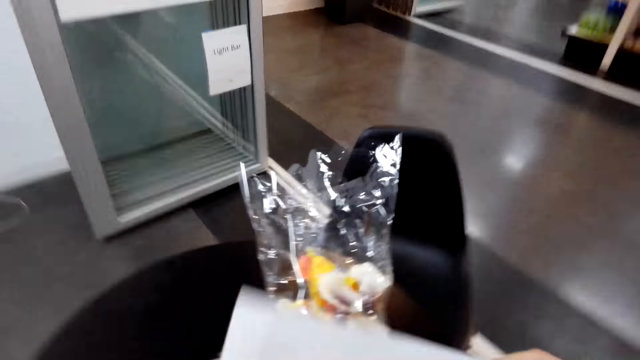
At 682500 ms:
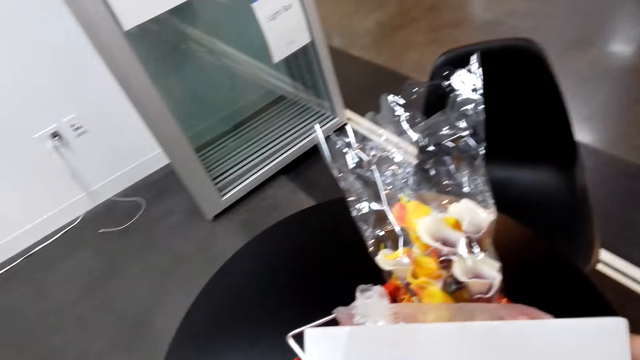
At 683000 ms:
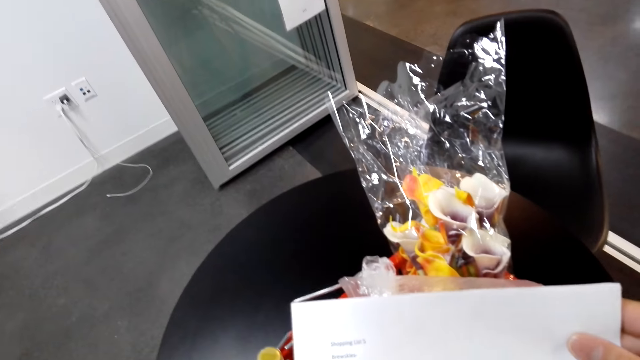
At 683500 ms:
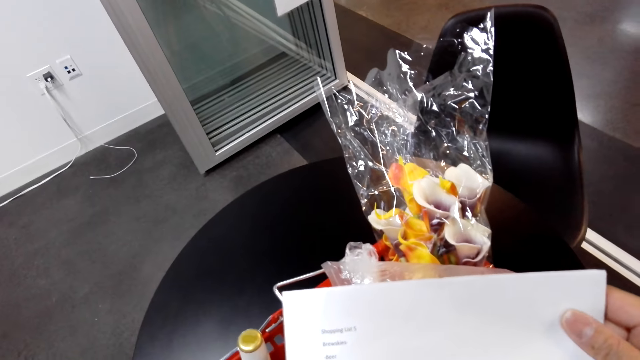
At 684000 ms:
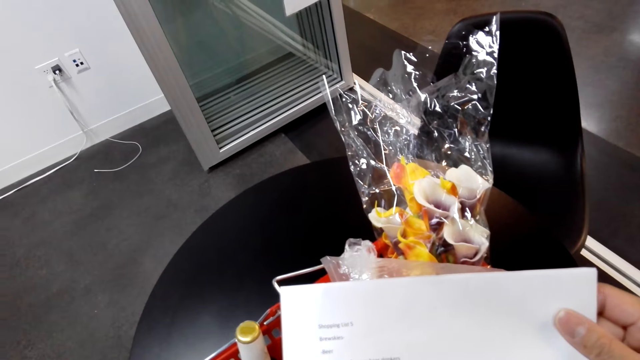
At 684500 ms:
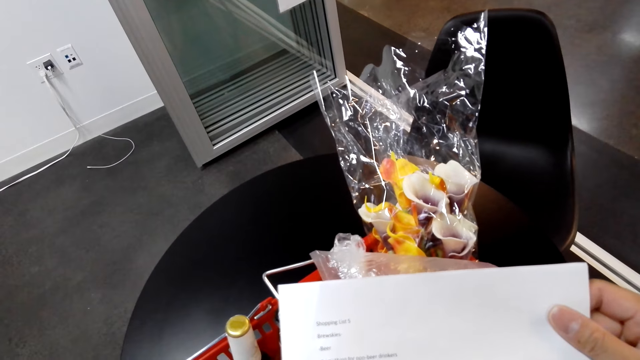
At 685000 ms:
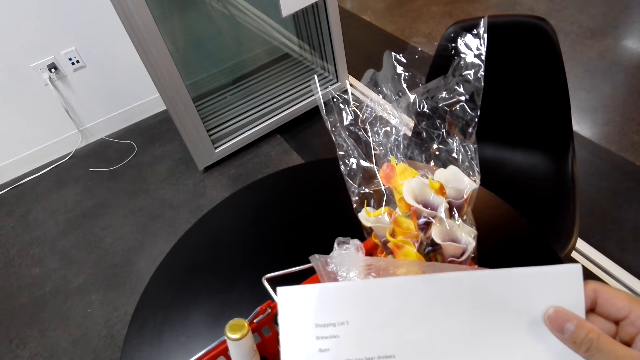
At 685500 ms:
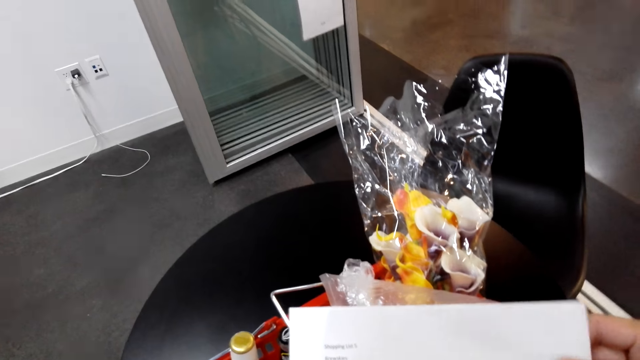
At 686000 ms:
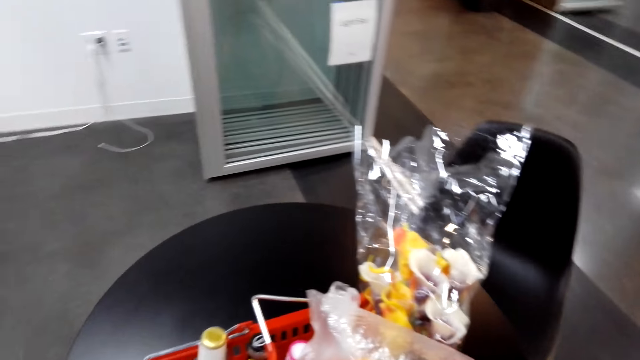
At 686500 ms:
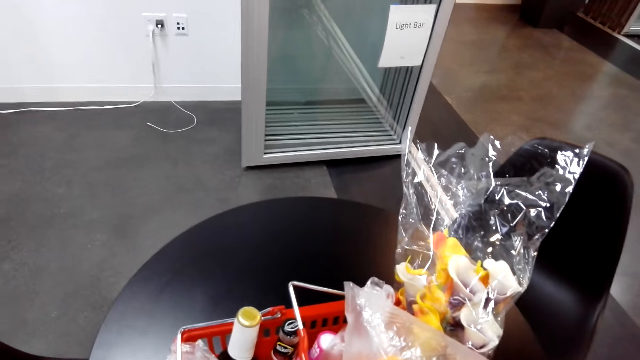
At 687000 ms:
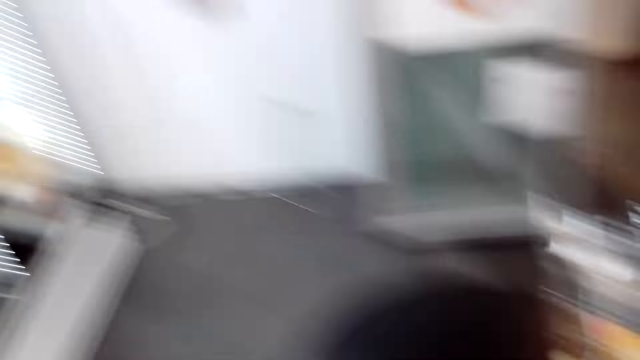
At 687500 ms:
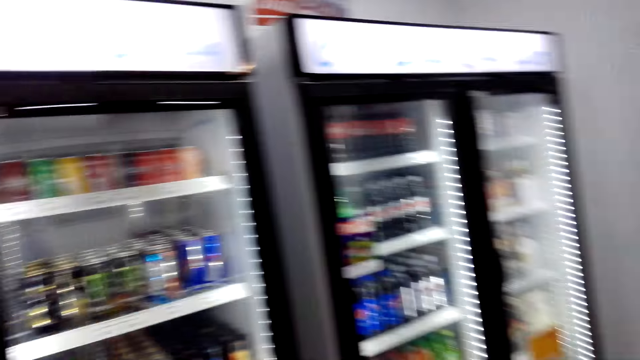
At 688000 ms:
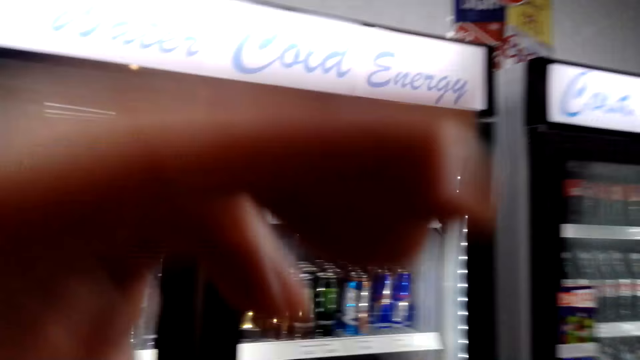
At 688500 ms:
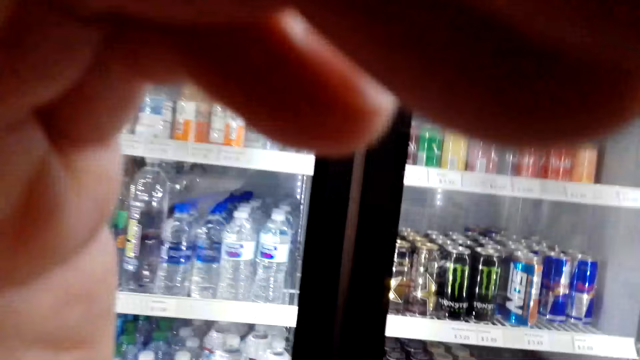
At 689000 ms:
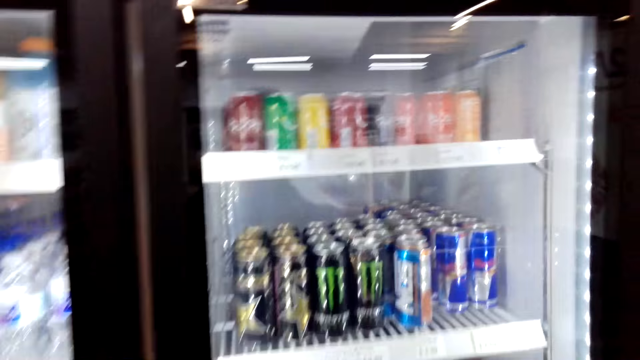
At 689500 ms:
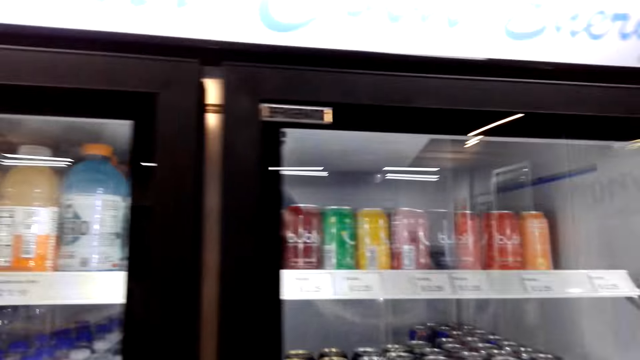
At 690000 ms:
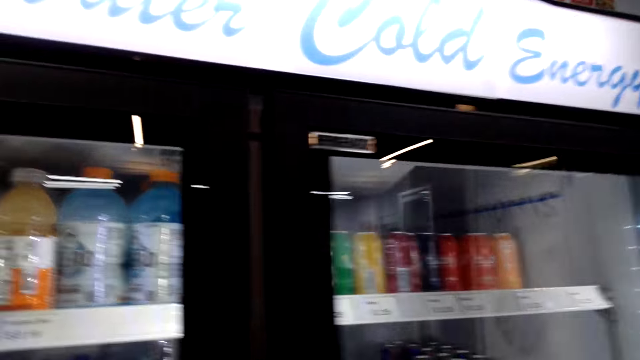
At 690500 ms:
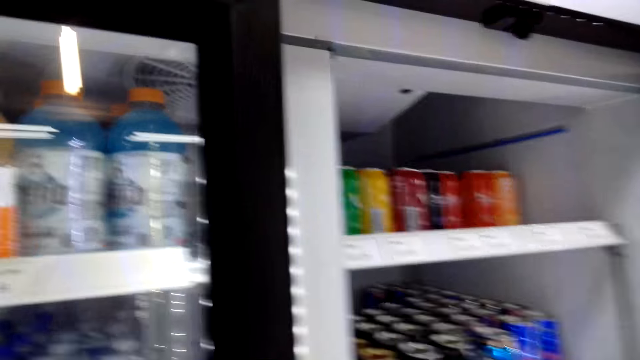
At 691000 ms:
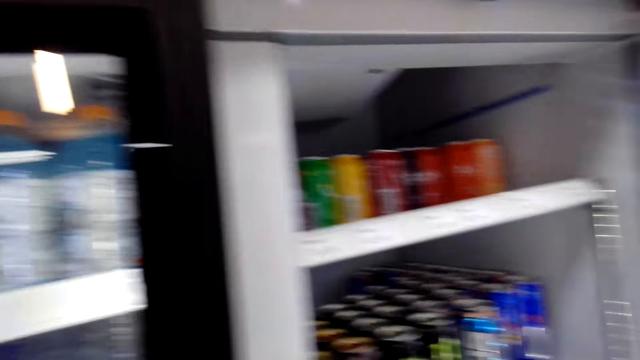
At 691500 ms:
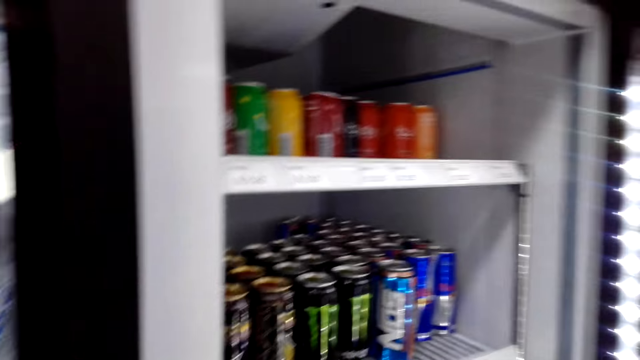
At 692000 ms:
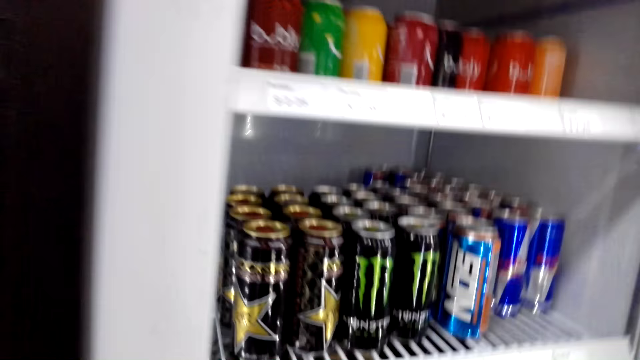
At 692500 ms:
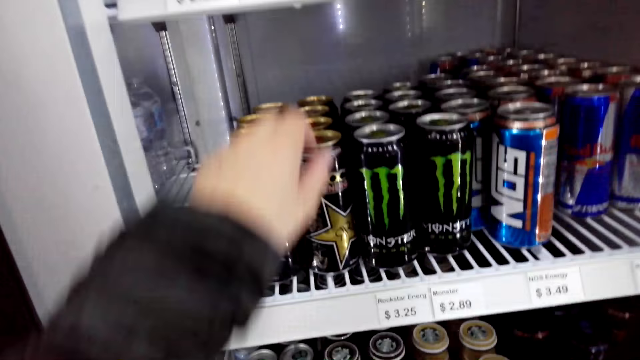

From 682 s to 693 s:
The camera wearer looks at the shopping list. They open the fridge.

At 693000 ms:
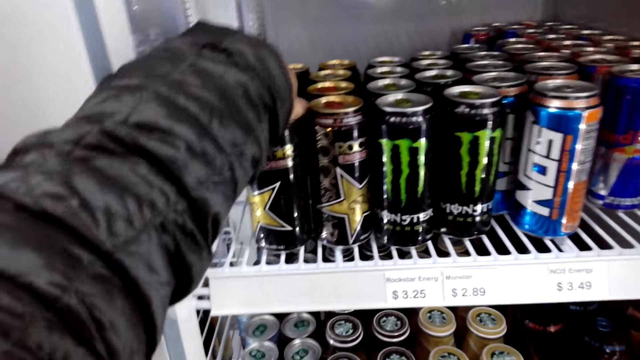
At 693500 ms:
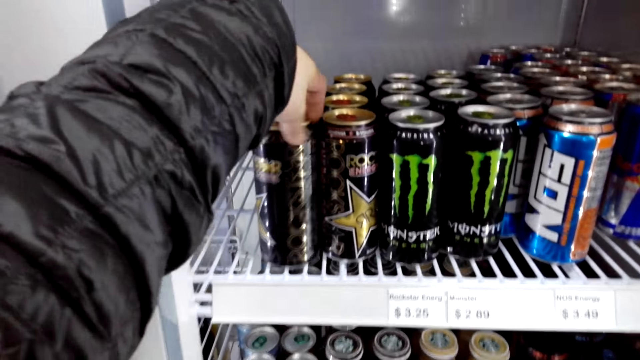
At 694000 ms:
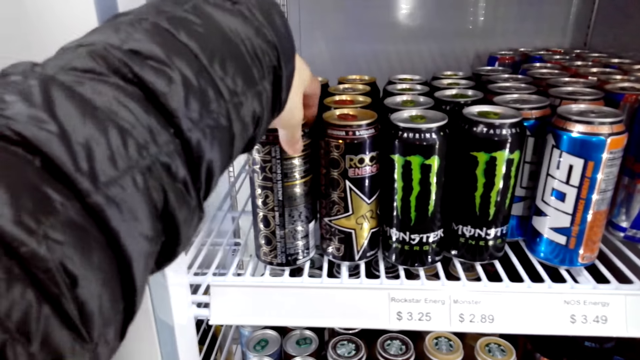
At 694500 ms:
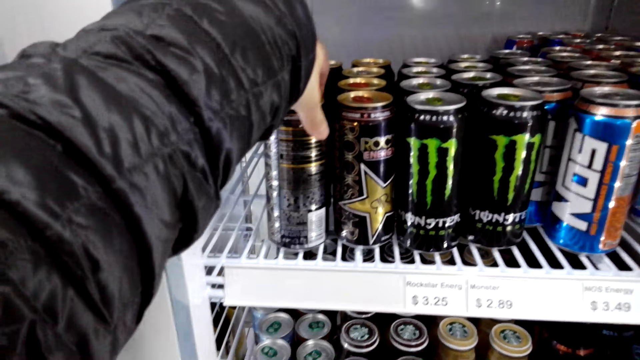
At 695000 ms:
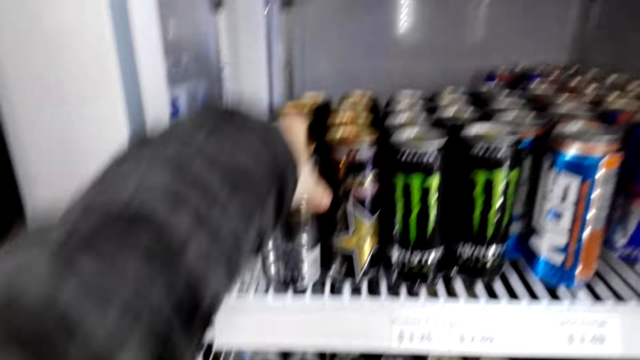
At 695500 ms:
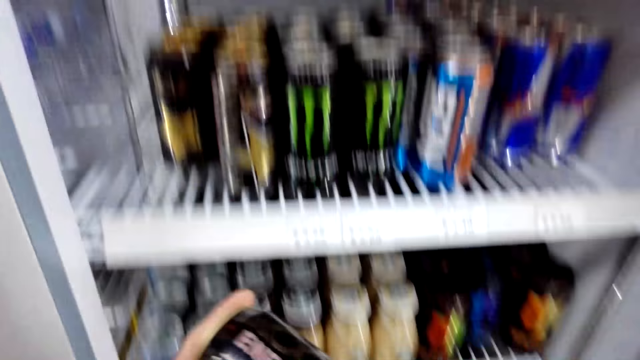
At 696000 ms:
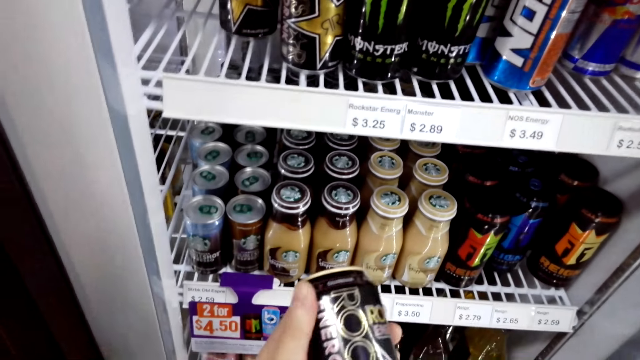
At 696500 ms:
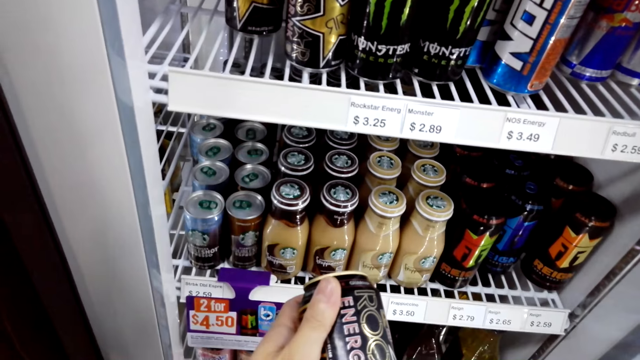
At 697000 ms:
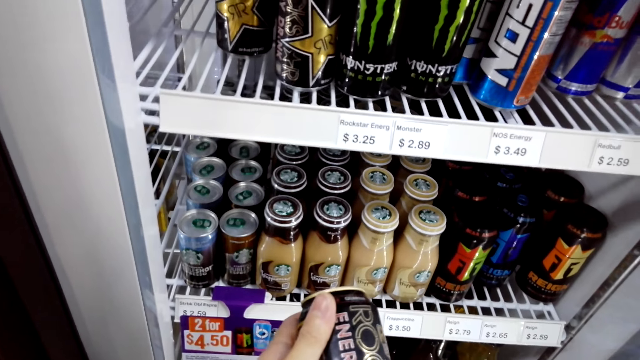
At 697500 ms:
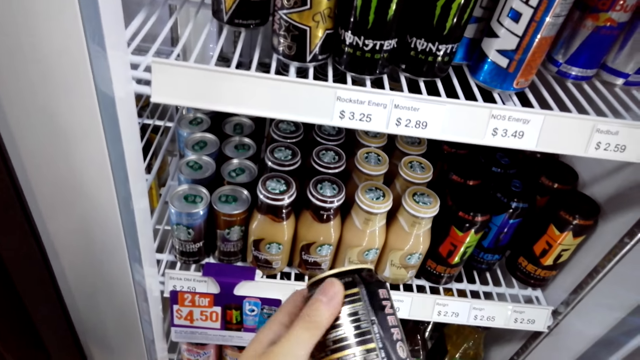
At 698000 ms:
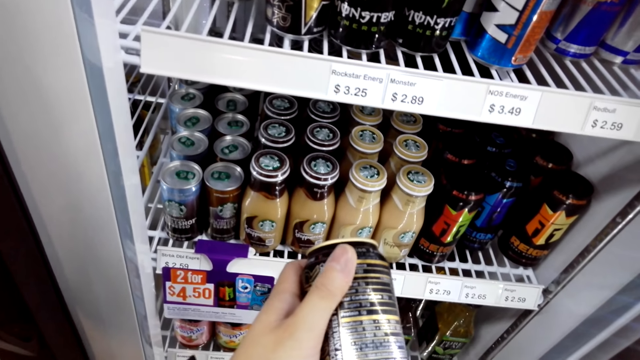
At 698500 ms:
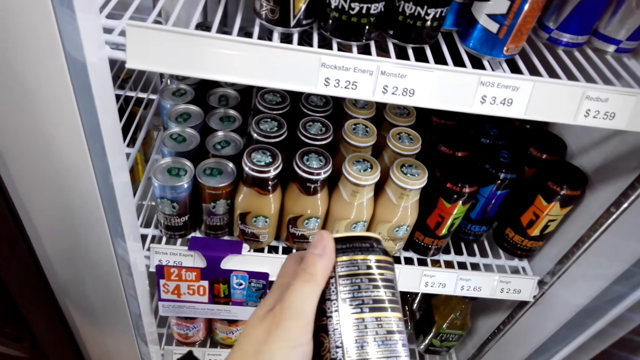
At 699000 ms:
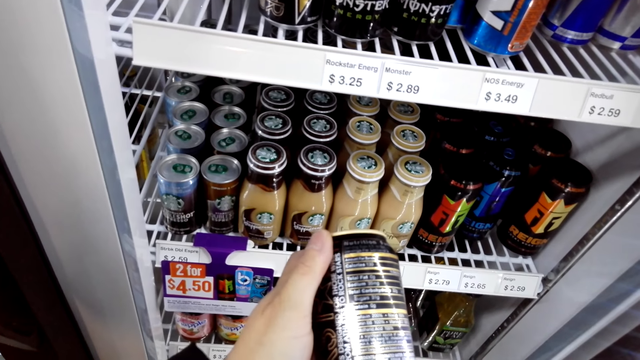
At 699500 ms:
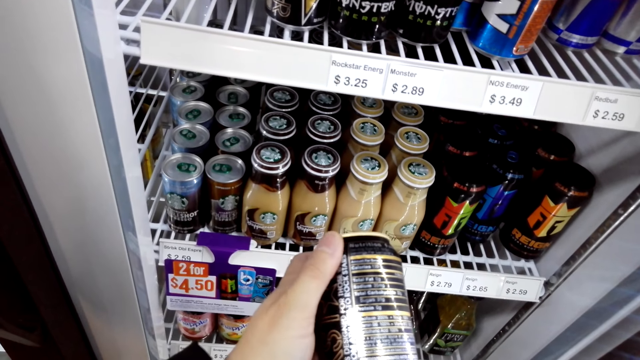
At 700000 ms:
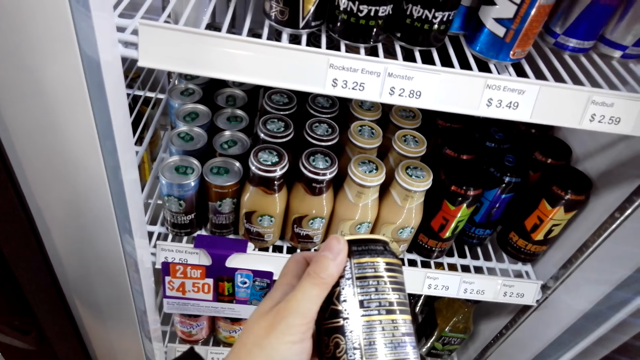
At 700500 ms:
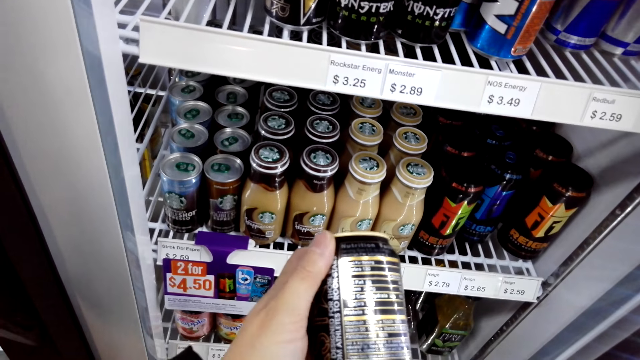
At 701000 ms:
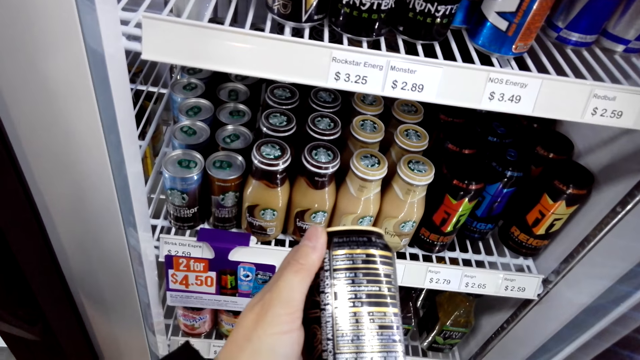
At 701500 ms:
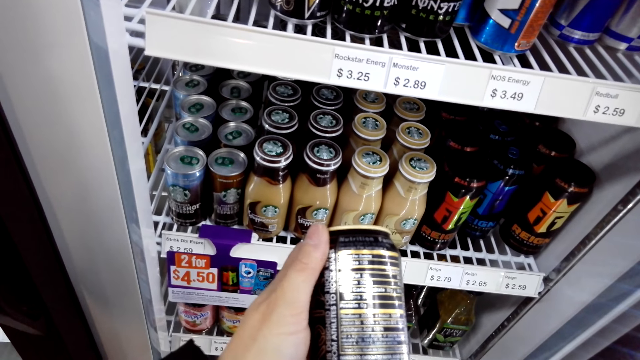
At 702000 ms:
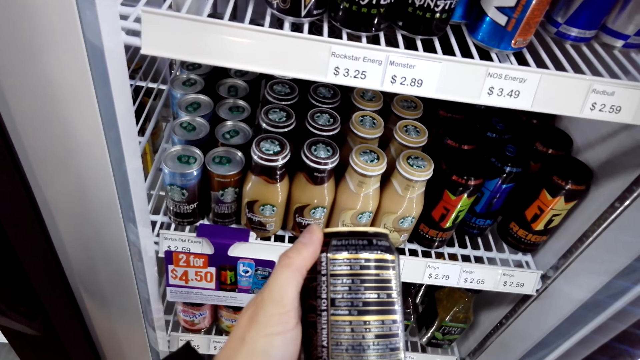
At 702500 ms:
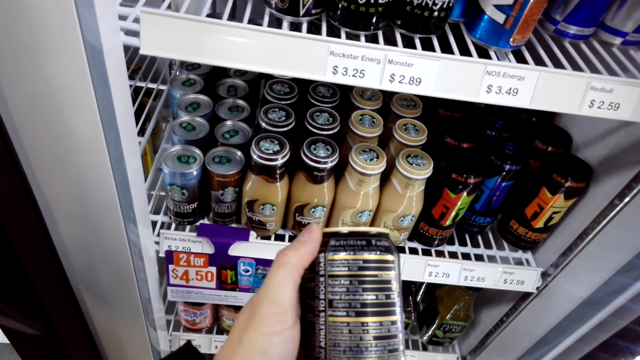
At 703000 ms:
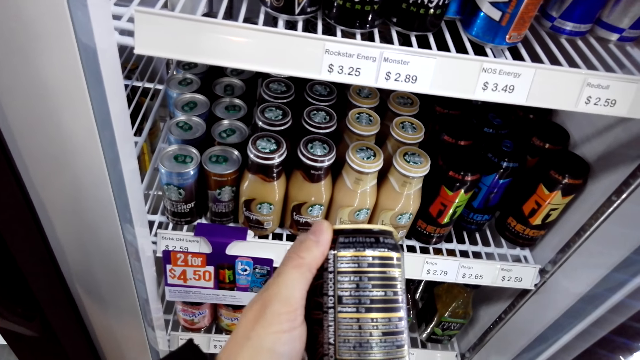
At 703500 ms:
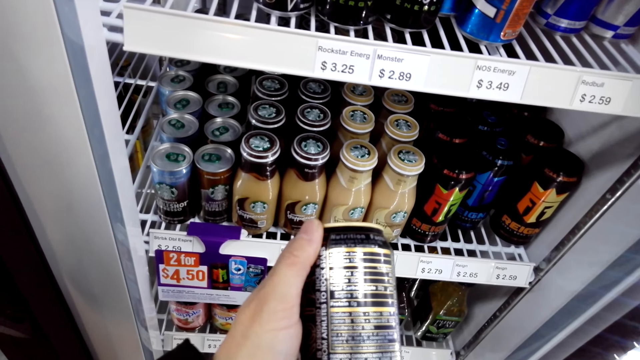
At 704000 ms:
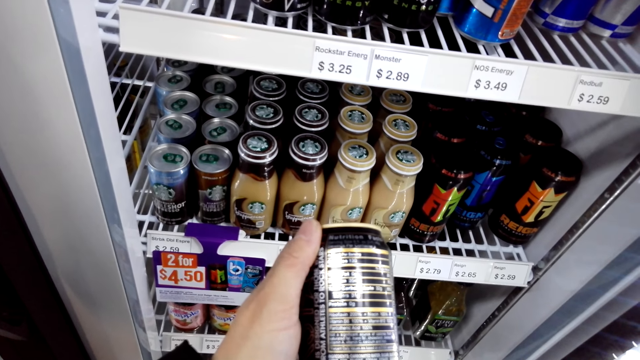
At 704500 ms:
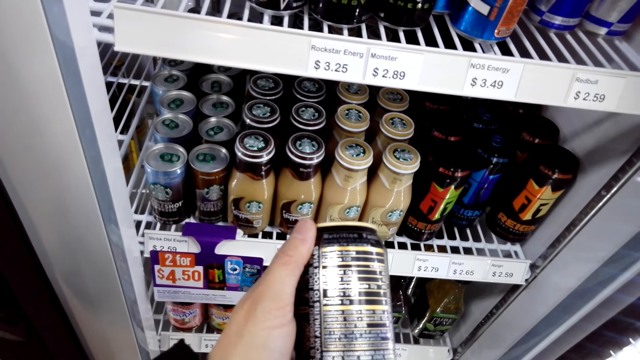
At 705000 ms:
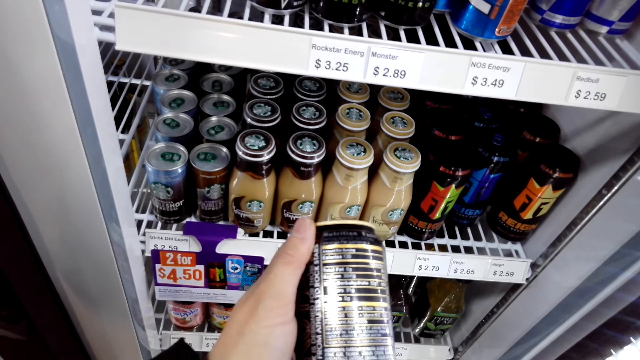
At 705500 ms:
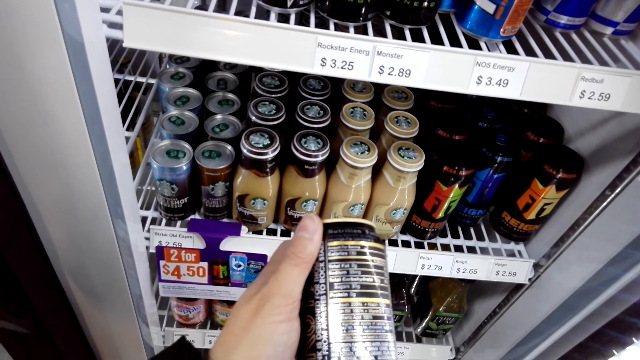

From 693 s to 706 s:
The camera wearer grabs the energy drink. They check on the energy drink.
